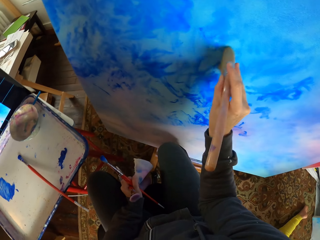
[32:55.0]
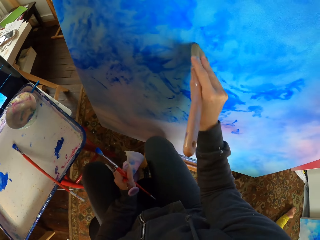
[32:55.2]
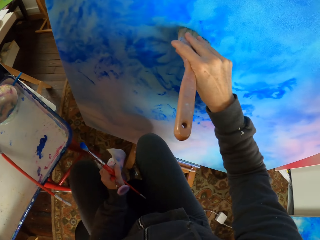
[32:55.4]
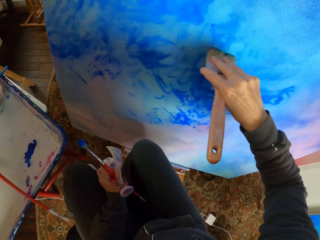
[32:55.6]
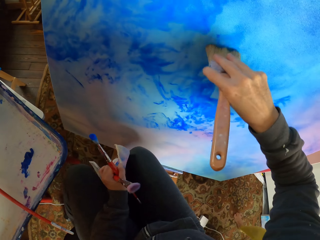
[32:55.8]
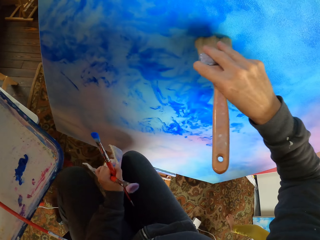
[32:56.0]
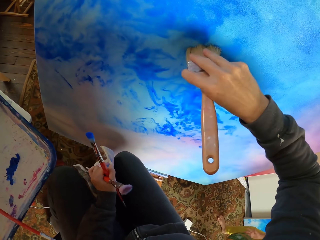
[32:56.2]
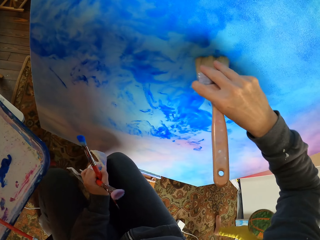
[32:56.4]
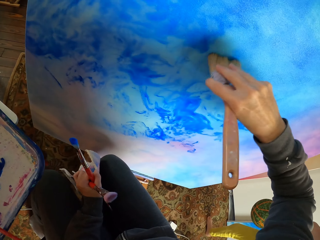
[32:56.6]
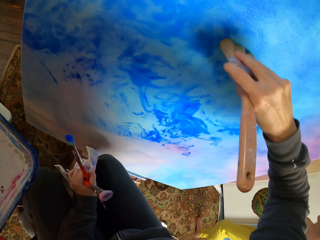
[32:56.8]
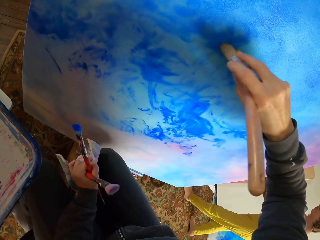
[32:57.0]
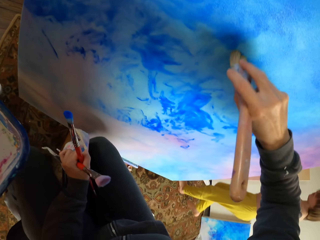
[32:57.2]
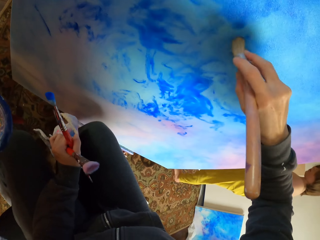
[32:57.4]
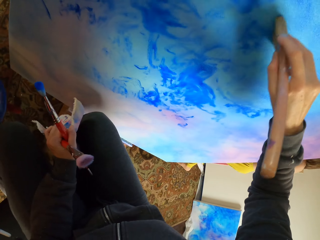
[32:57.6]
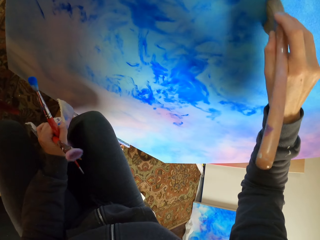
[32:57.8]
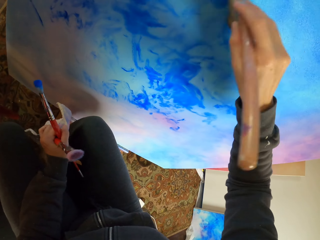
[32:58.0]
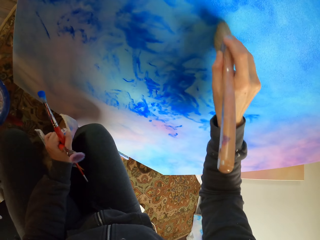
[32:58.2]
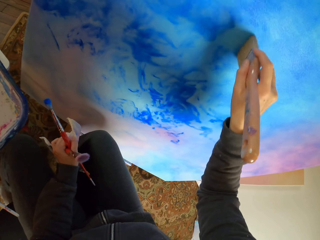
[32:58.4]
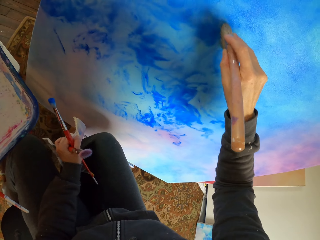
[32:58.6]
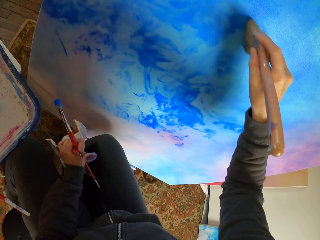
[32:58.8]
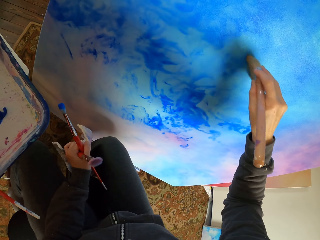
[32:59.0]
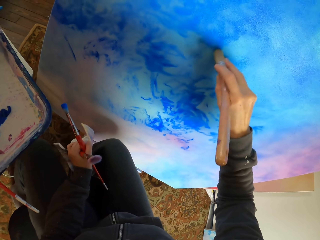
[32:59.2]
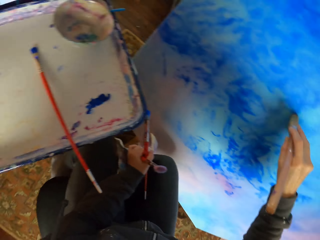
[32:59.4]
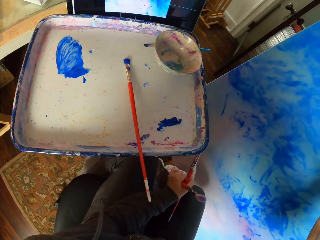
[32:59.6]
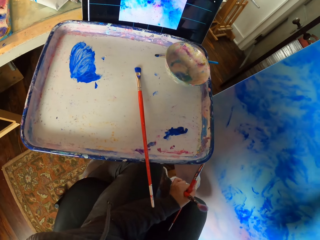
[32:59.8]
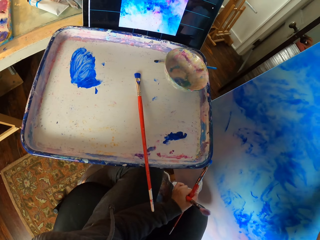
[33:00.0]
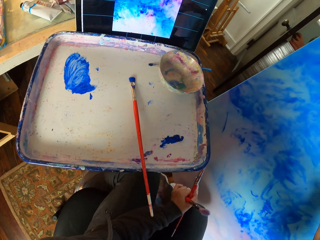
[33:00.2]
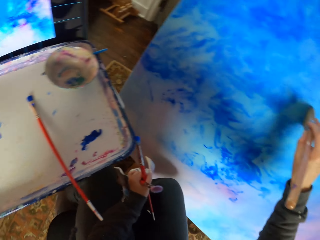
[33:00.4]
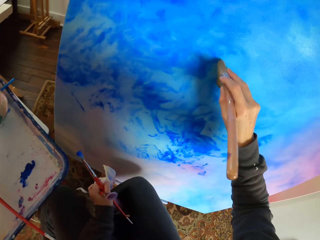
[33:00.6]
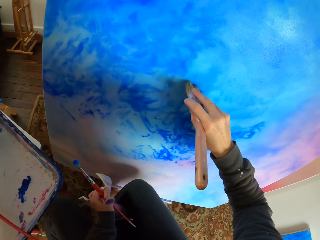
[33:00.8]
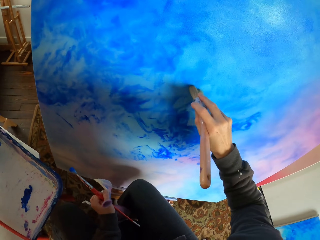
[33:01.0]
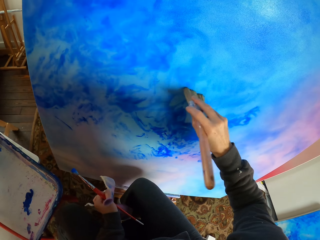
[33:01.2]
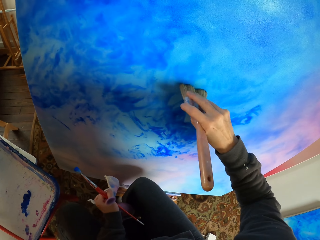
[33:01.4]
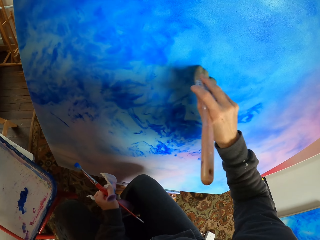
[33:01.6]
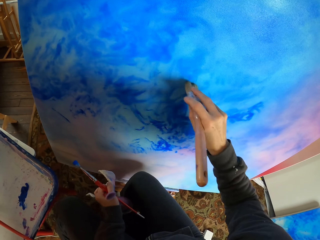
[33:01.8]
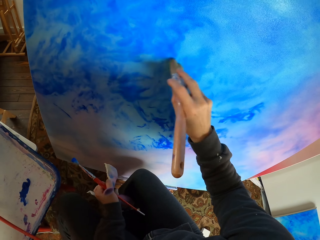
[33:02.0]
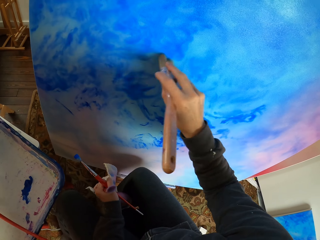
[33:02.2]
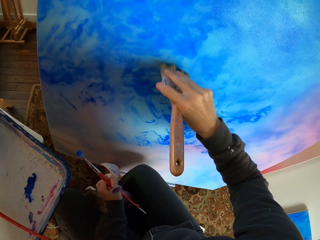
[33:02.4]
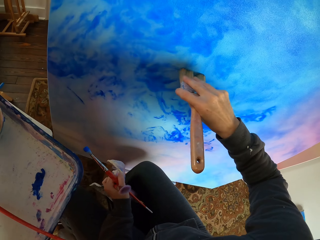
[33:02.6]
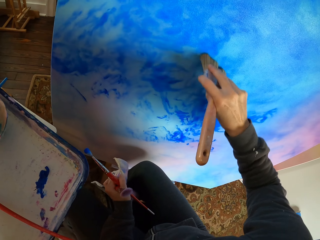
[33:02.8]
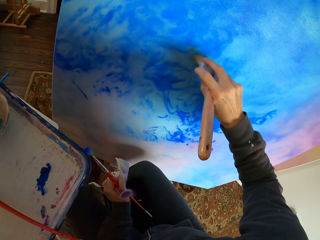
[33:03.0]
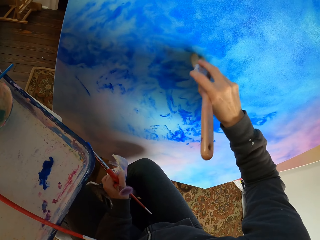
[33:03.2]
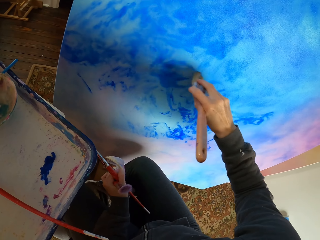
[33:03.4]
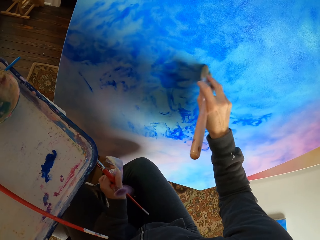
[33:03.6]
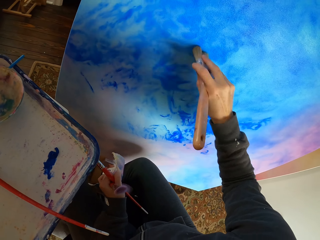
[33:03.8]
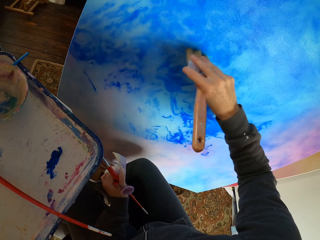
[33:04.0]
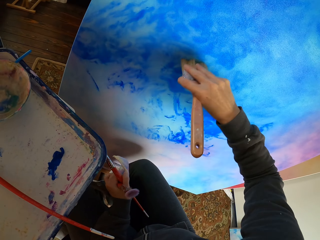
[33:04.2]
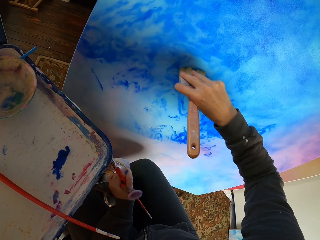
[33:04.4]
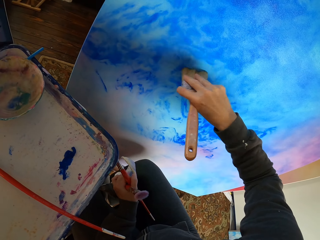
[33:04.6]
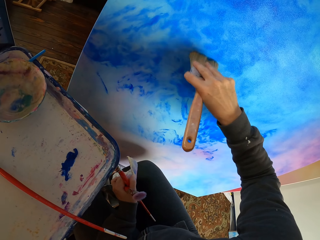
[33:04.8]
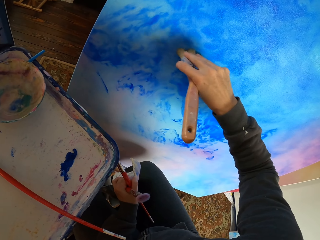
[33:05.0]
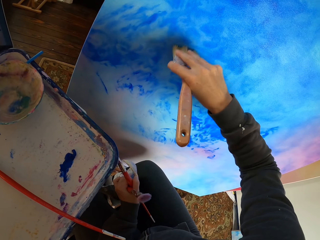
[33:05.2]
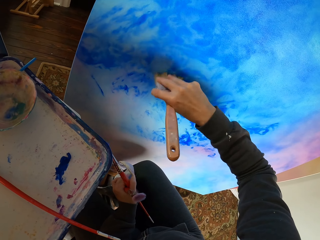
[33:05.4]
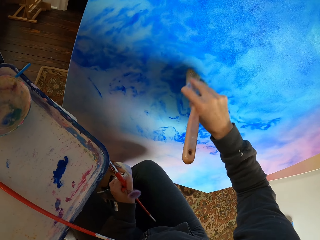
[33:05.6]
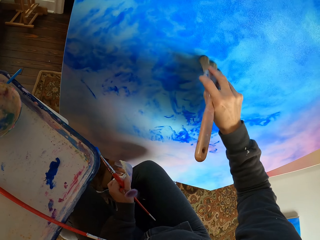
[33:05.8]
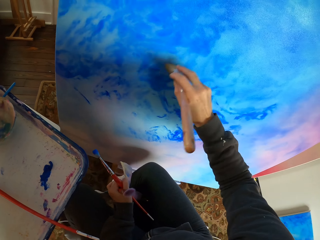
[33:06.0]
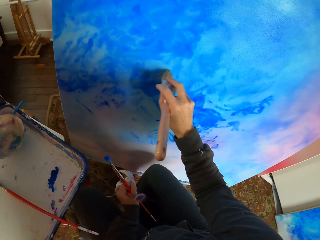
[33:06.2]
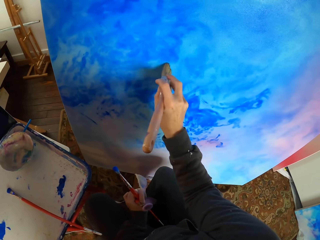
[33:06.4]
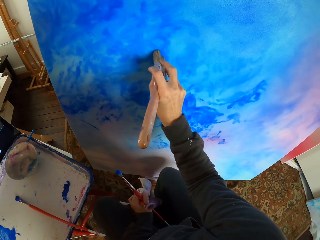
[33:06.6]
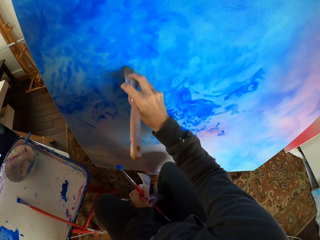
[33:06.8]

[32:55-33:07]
The camera wearer looks at the screen. They dry brush the art portrait.

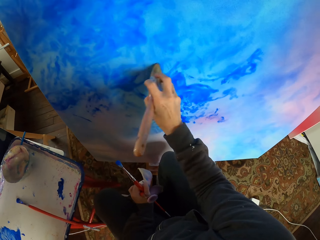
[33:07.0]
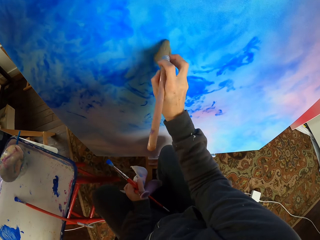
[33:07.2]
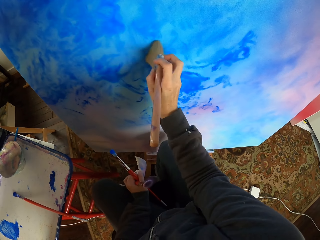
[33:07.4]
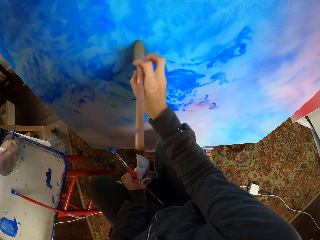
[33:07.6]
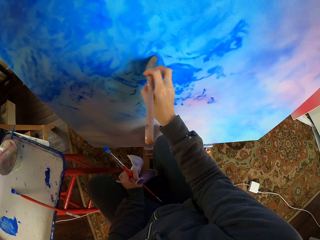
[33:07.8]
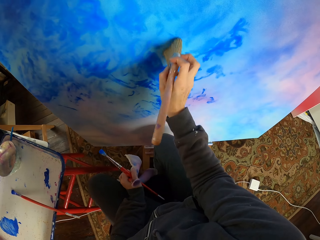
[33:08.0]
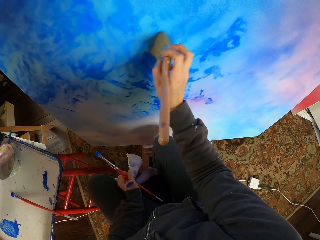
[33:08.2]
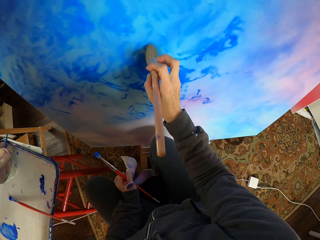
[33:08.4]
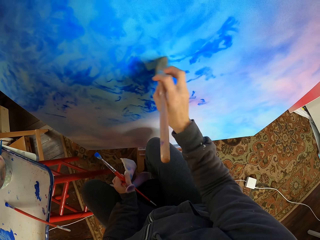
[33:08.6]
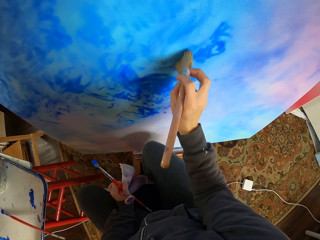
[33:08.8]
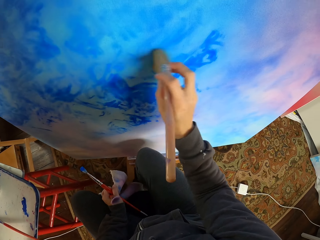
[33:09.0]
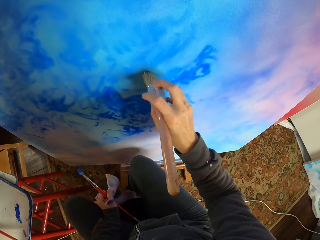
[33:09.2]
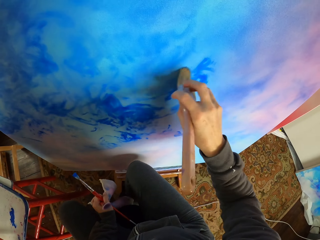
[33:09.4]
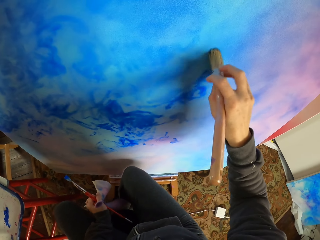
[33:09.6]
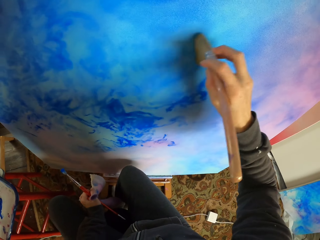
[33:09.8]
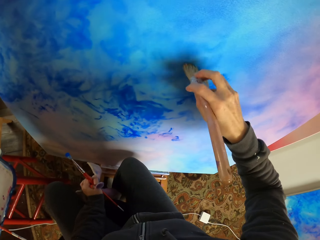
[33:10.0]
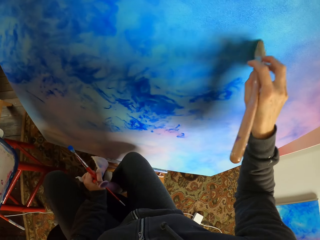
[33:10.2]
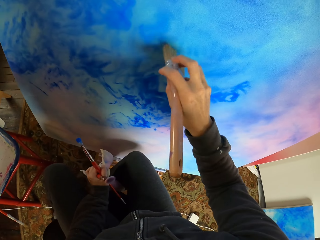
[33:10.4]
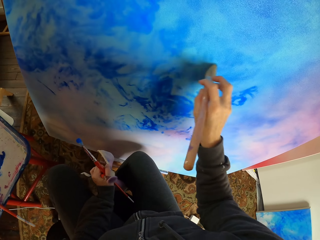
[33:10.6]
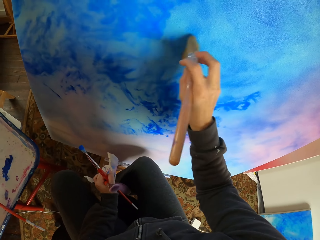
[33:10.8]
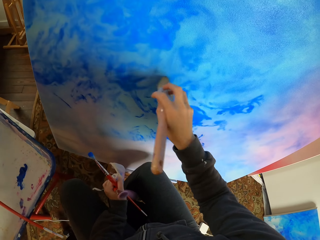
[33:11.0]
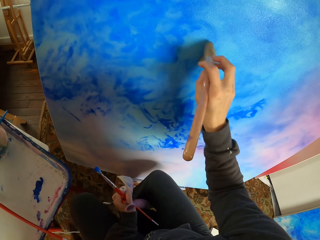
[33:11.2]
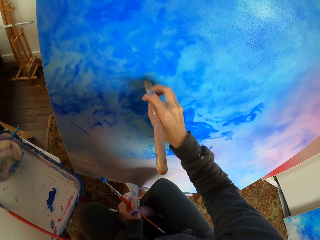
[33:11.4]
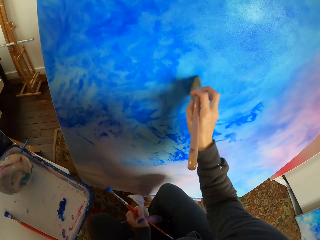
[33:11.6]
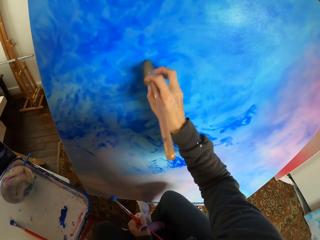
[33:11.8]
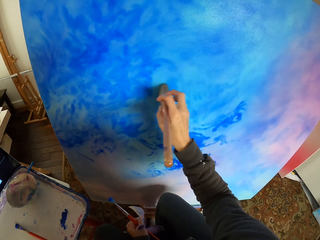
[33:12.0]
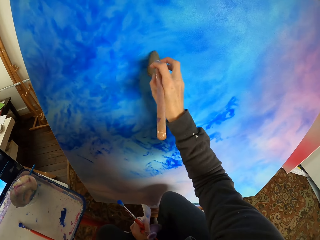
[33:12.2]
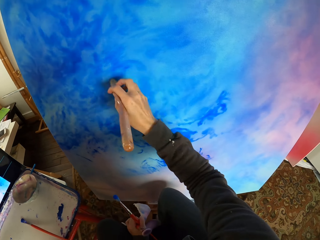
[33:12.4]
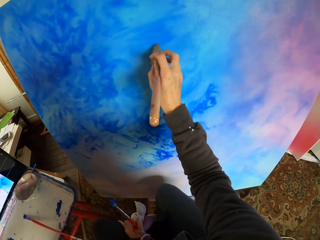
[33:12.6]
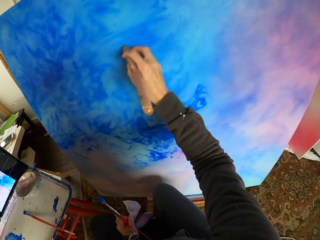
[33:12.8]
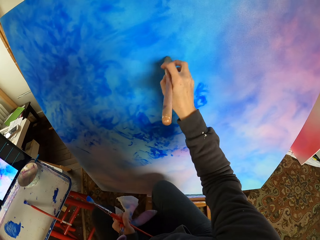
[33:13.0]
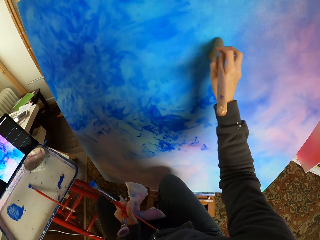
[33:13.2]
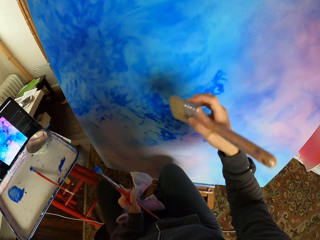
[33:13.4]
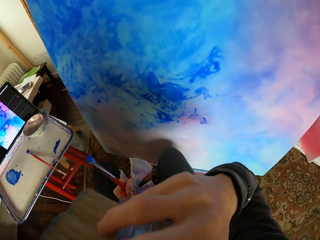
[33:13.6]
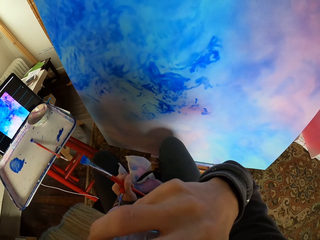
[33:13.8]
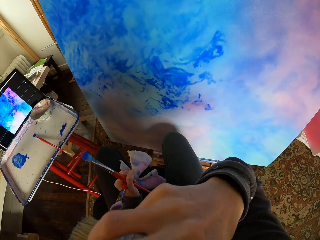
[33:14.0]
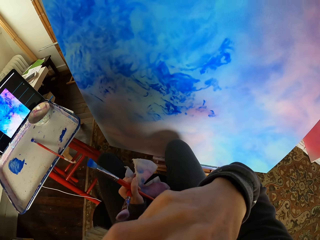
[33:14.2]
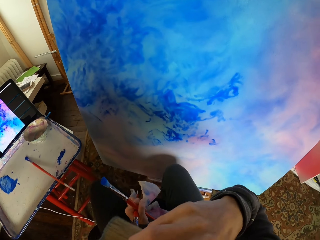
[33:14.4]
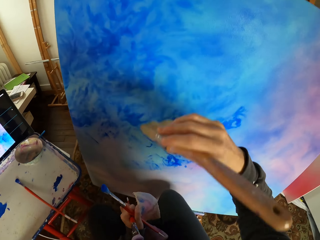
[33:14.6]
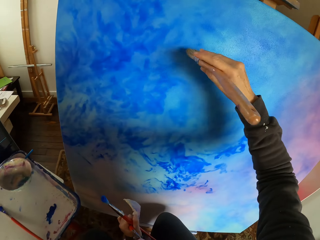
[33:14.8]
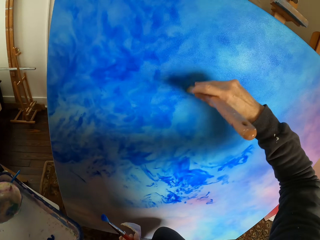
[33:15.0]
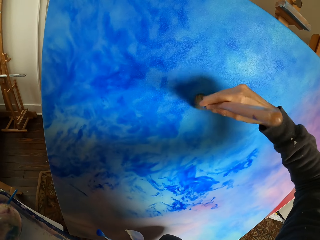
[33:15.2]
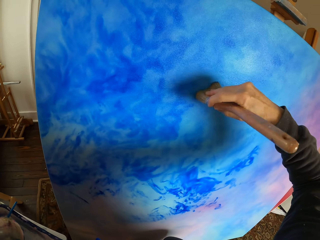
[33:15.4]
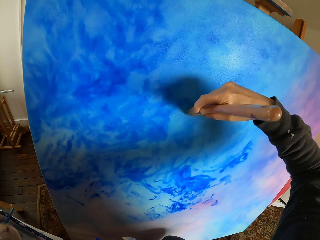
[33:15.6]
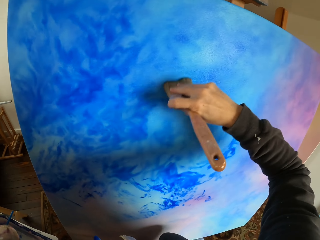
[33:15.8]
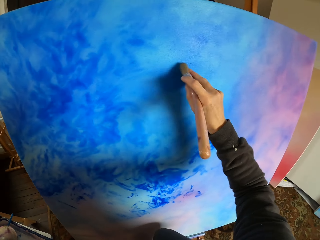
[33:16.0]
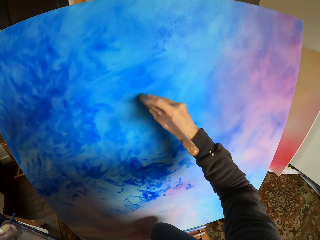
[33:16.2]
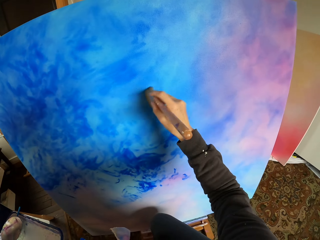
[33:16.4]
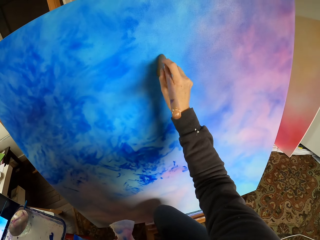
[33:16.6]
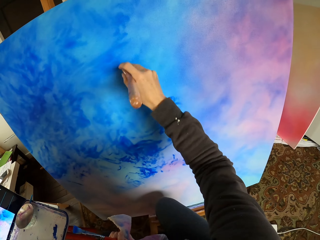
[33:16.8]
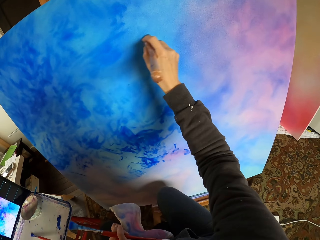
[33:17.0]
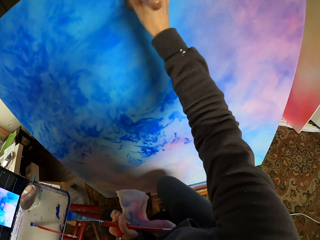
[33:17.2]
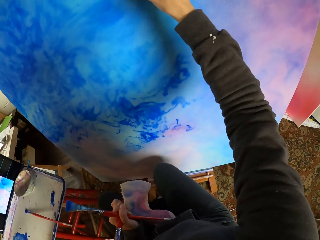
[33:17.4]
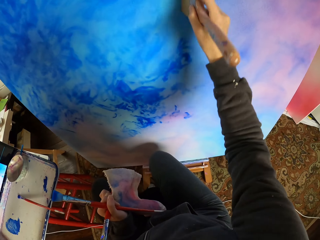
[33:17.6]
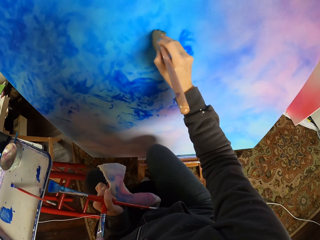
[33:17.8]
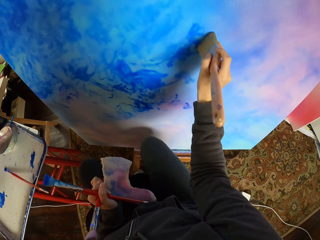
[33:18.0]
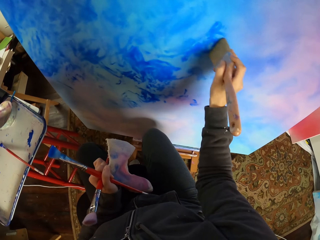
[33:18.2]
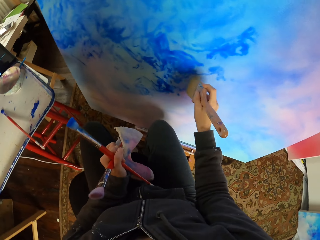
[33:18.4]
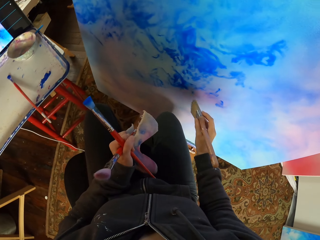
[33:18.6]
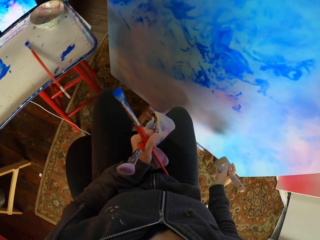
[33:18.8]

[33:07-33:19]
The camera wearer itches herself. She dry brushes the art portrait.
